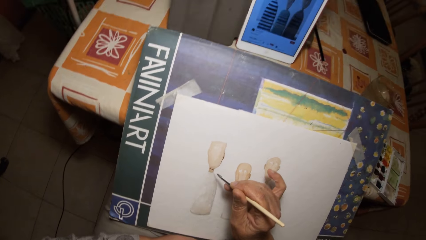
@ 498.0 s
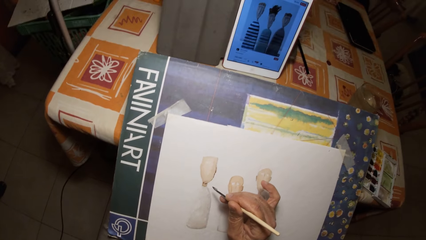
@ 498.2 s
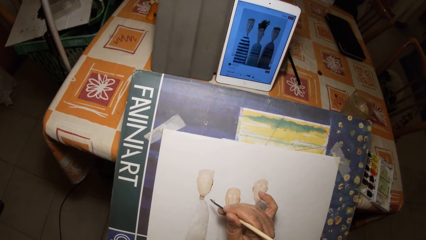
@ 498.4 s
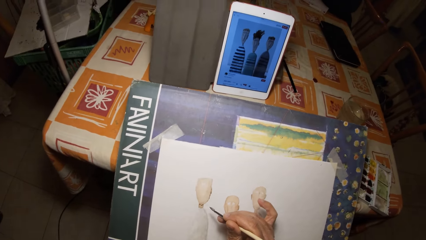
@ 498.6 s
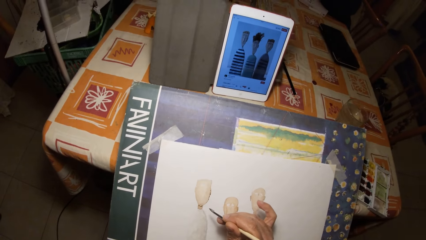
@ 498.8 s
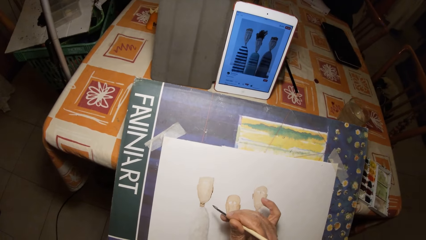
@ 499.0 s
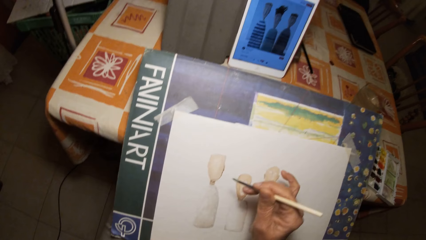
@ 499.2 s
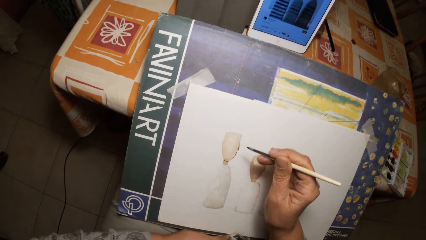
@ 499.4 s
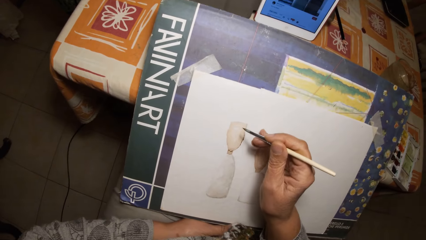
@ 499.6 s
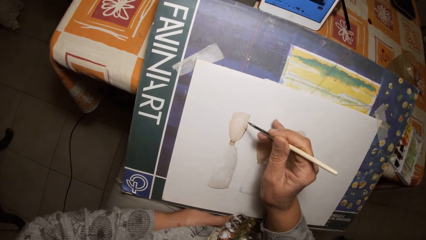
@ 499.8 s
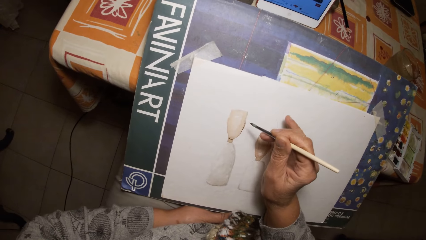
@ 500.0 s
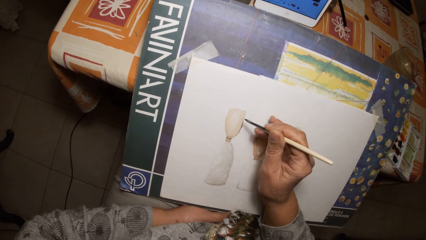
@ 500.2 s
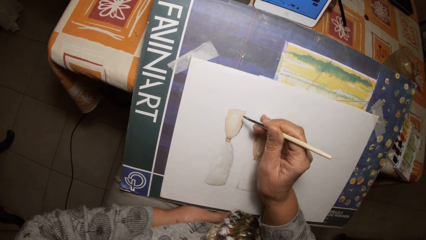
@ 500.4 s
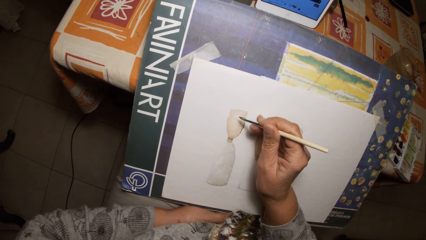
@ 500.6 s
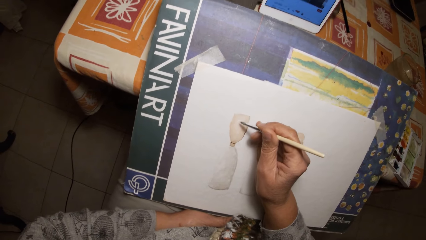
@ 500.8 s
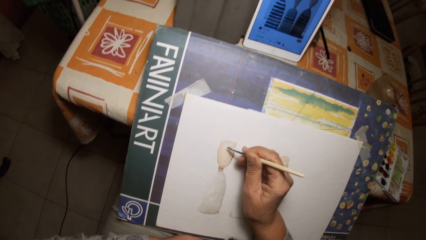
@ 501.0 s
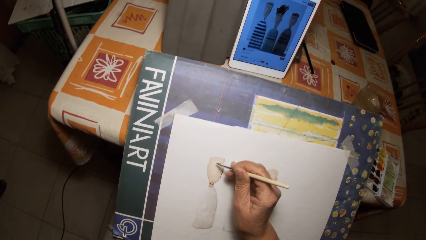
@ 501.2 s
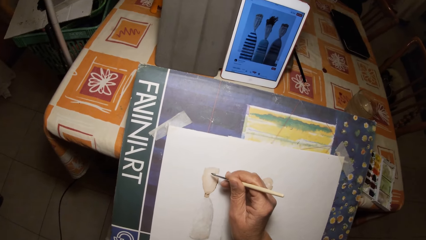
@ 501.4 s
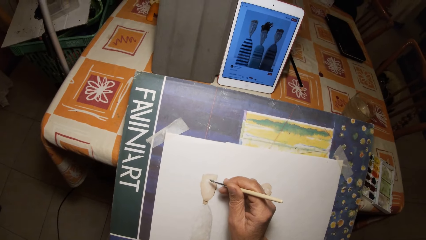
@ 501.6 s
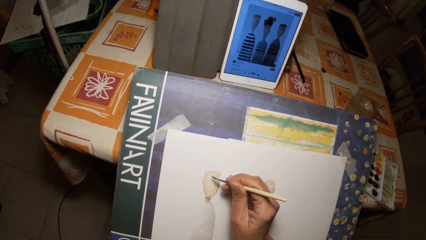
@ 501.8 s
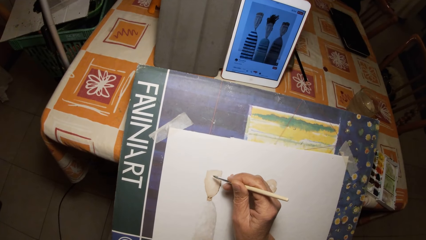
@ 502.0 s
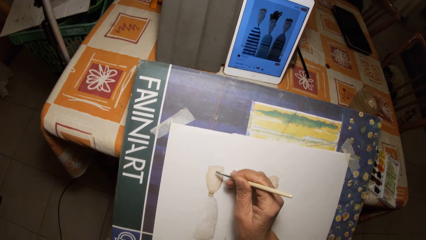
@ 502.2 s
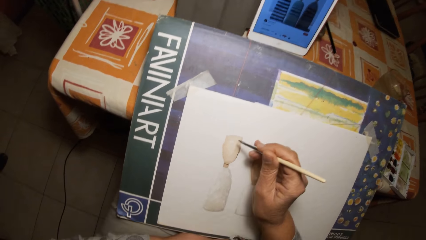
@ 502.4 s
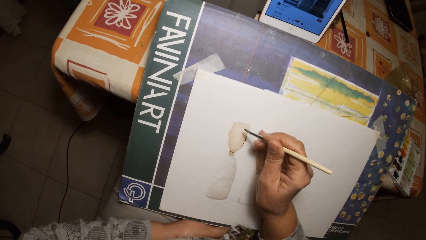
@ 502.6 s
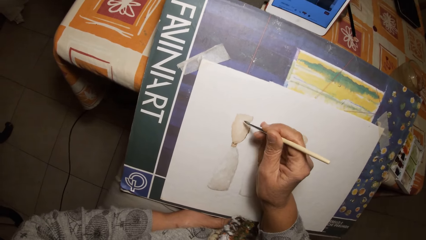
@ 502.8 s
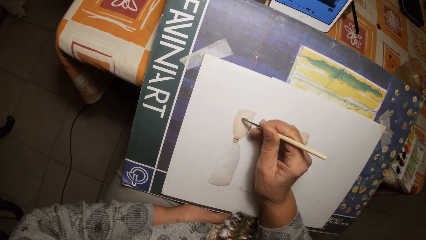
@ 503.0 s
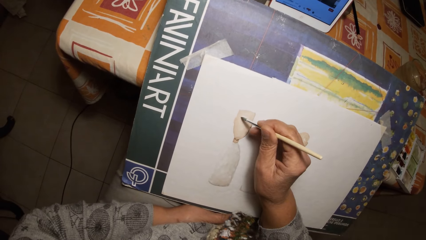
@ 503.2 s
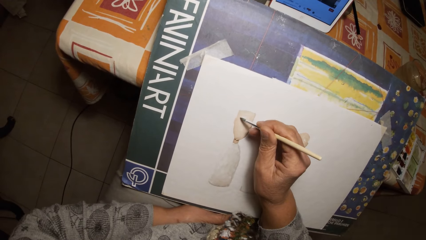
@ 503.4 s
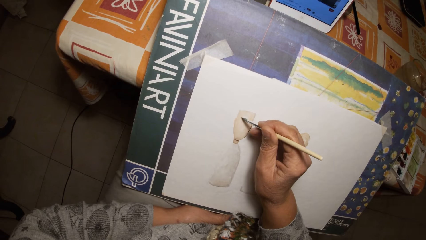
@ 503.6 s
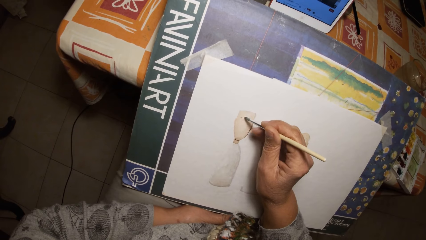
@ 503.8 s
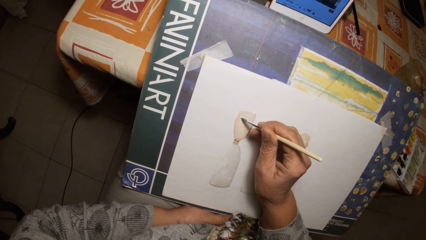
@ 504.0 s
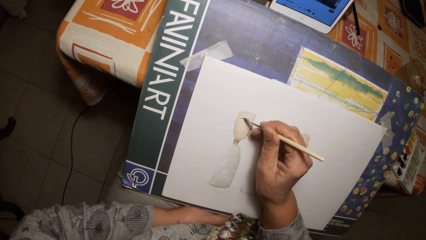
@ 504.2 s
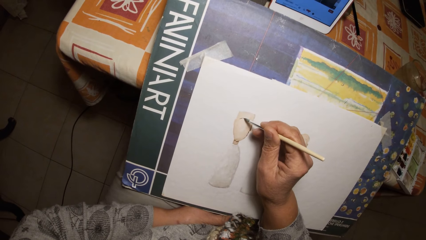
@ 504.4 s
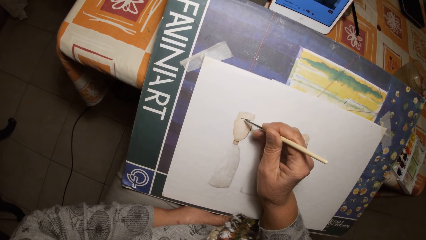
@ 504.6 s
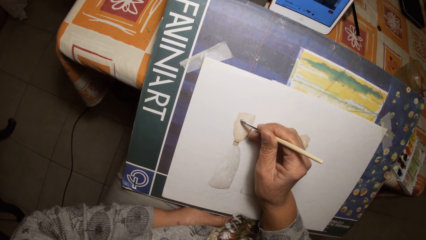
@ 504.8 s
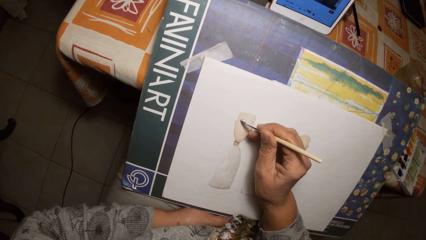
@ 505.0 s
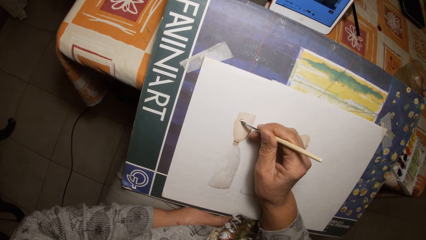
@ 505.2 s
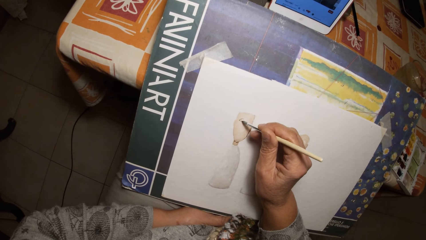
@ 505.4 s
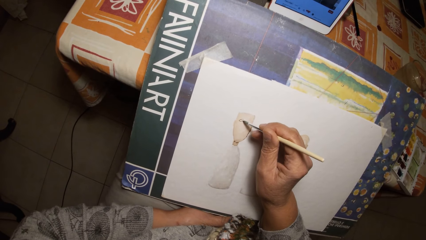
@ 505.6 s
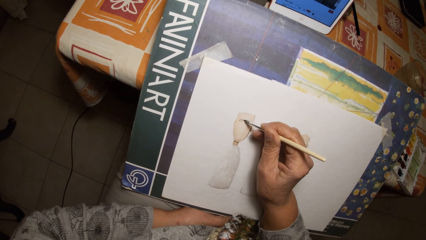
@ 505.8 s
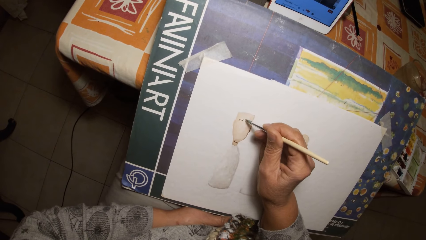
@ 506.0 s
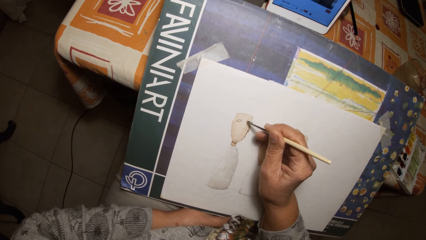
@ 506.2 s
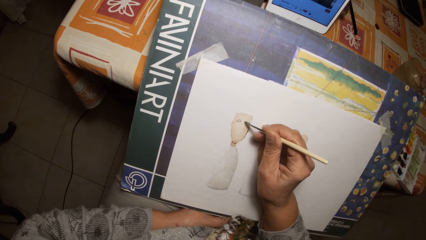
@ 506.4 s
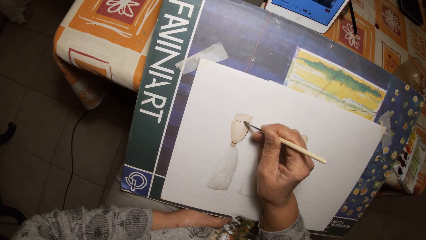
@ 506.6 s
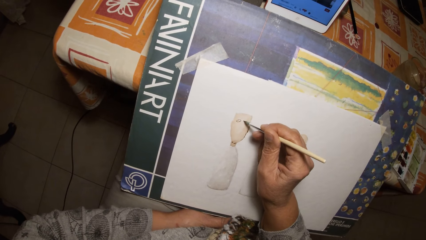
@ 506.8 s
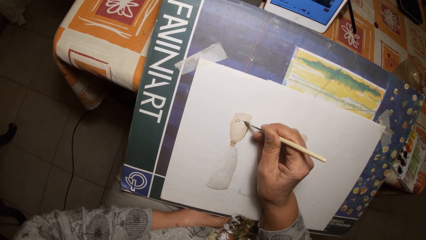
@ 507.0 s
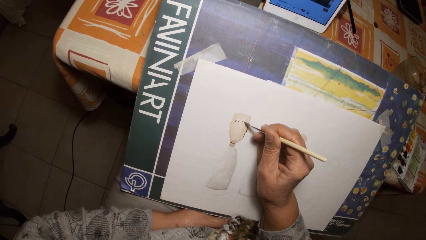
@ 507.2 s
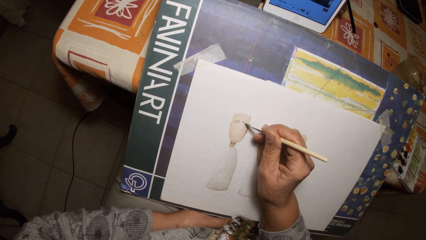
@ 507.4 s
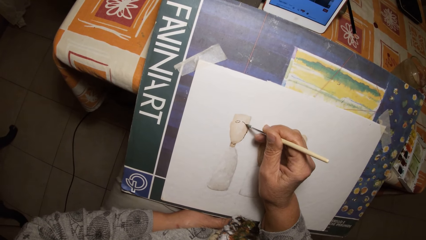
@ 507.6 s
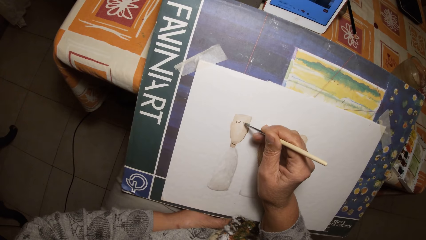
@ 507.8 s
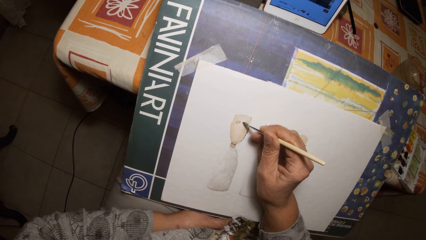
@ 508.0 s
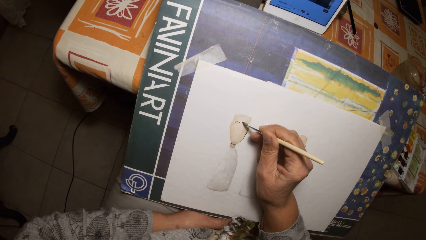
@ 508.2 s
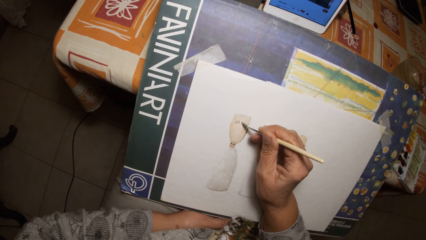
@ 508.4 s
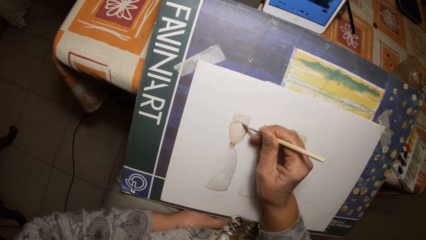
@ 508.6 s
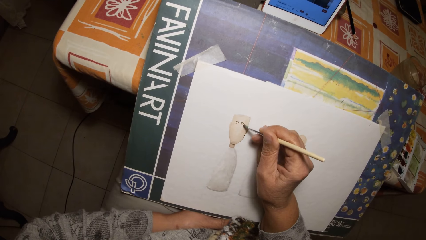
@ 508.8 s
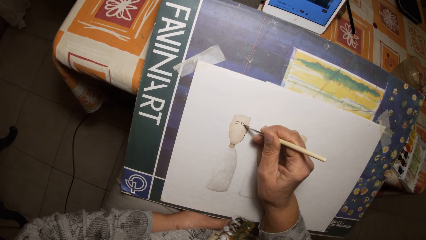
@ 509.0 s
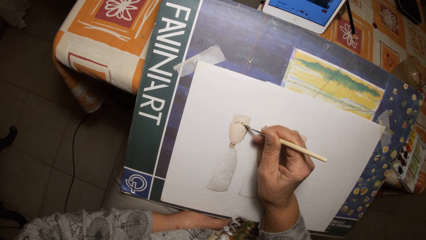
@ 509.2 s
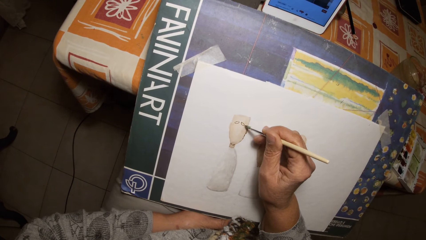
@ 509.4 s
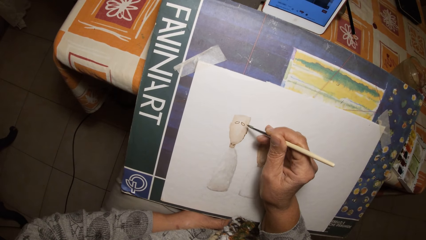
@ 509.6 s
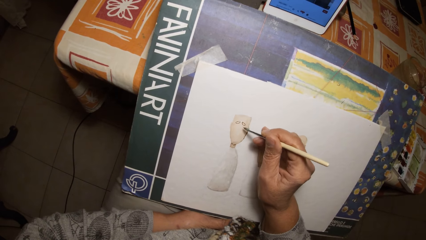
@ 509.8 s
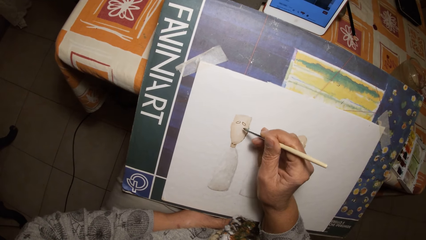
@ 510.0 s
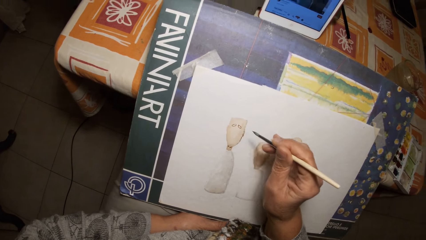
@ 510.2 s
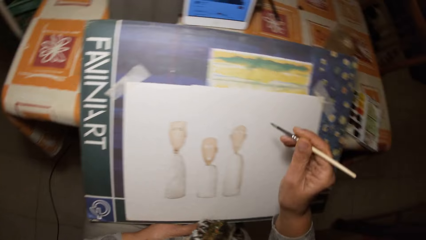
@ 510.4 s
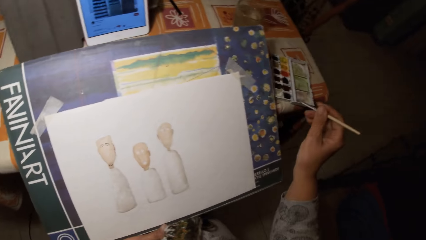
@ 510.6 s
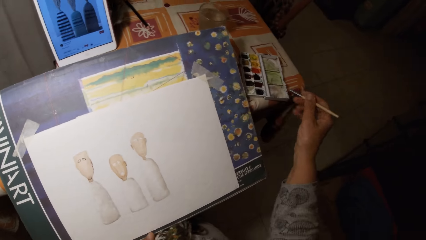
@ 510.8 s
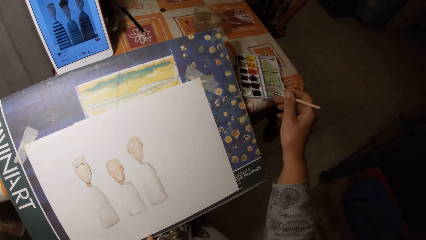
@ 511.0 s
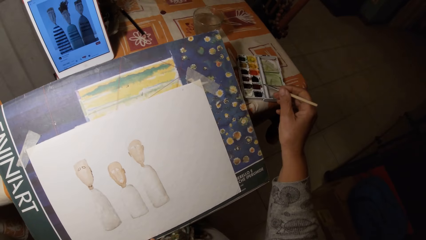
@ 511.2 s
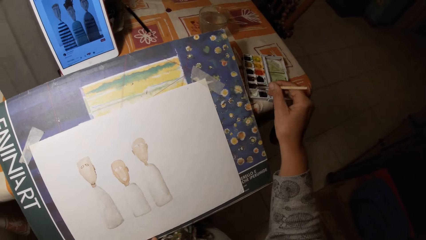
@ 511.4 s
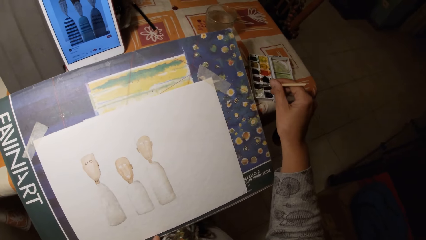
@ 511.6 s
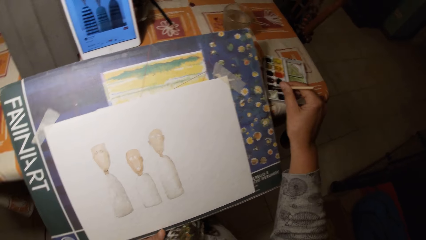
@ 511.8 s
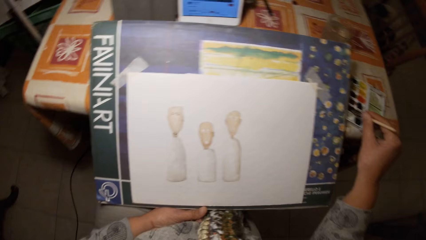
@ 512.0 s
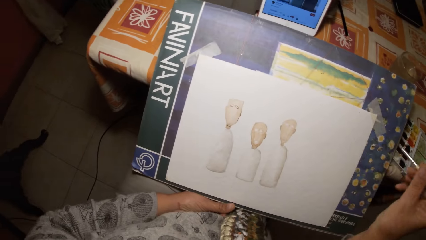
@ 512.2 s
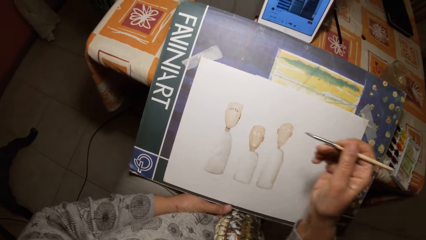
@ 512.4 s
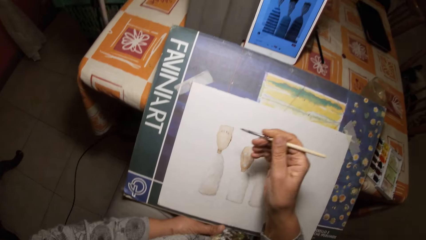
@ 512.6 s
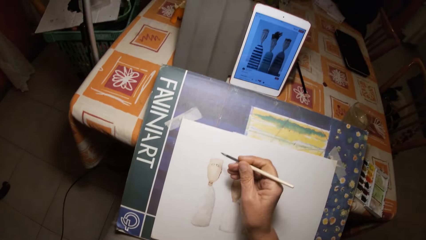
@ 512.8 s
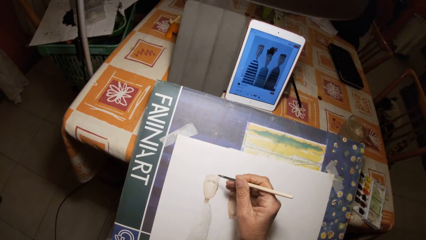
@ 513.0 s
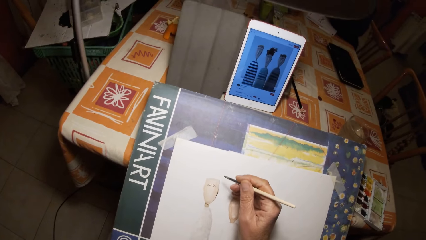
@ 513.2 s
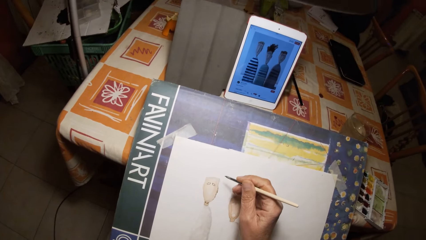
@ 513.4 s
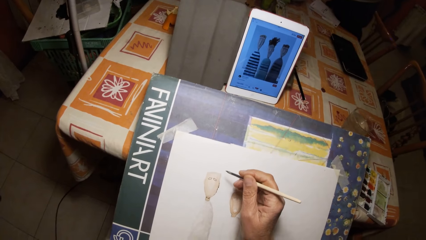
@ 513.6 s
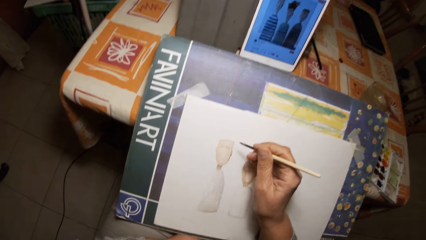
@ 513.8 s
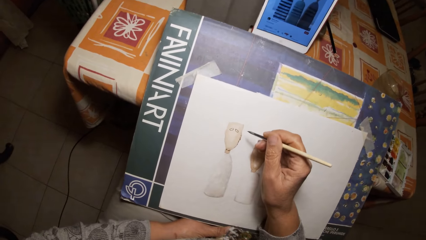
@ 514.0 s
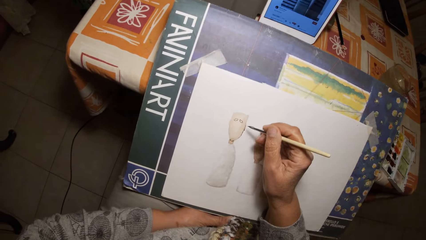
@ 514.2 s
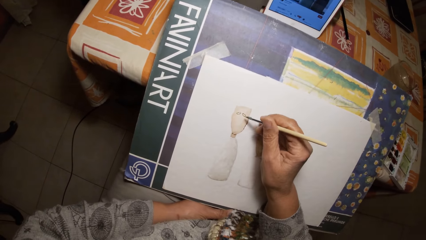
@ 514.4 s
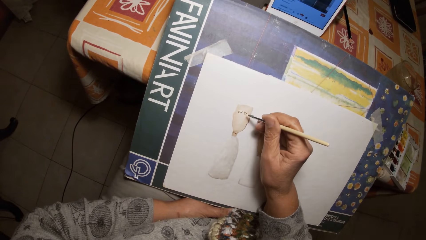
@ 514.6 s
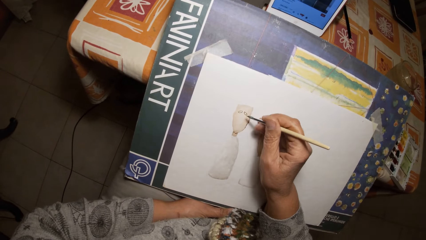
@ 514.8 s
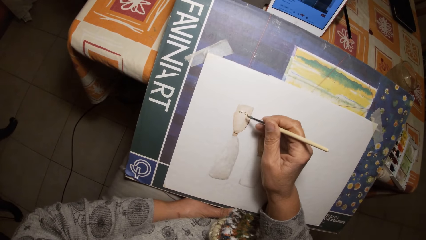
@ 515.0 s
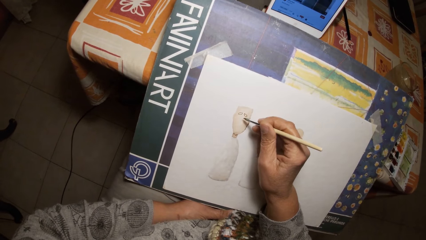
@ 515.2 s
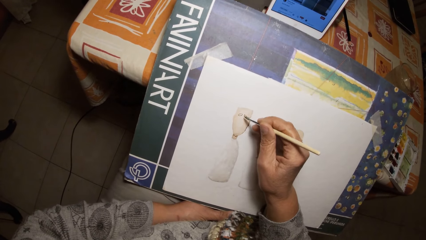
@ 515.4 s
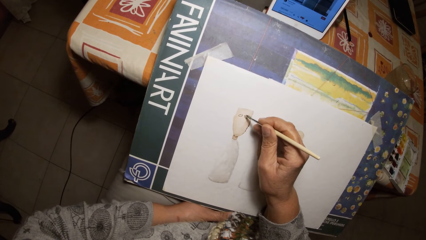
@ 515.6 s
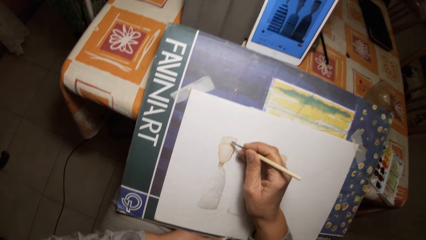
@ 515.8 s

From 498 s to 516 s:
The camera wearer looks at the tablet display. They paint the drawing. They take paint from a watercolor set with the paintbrush. They dip the brush in the watercolor pan.
